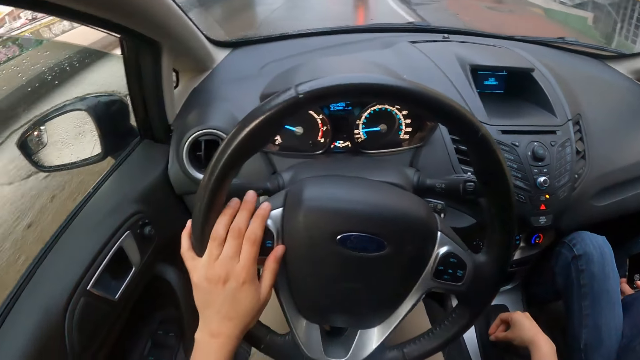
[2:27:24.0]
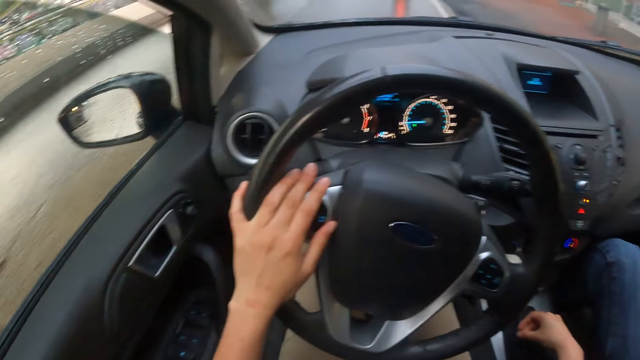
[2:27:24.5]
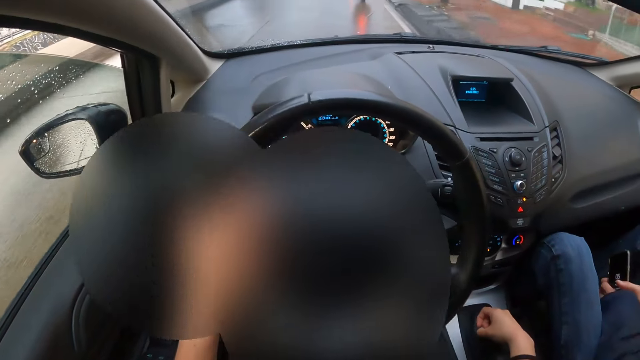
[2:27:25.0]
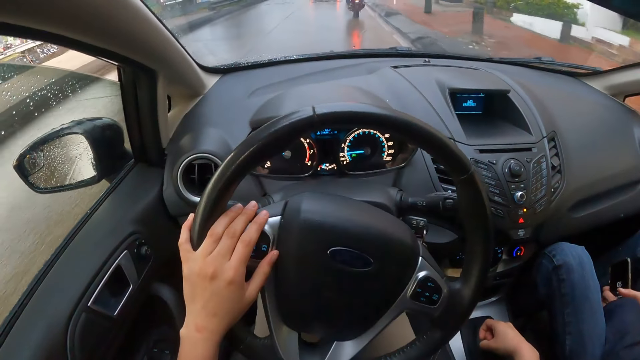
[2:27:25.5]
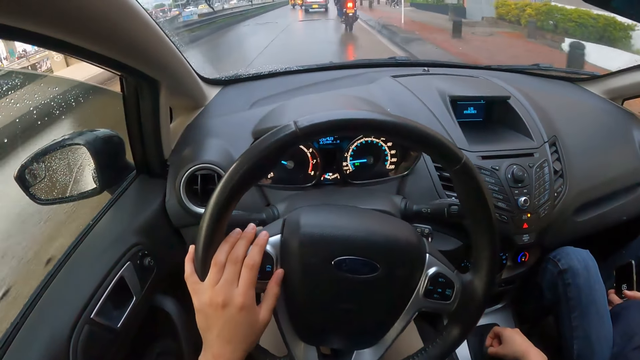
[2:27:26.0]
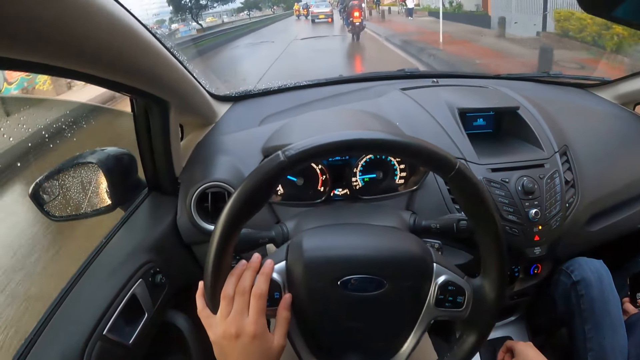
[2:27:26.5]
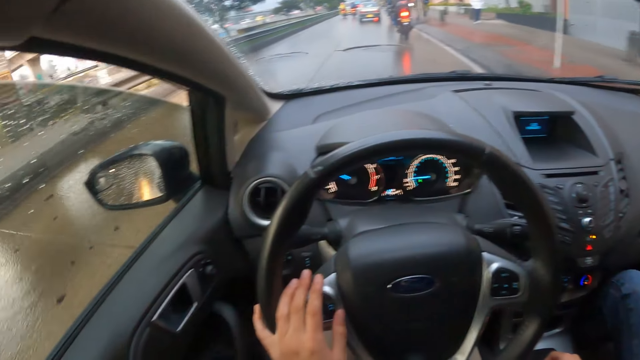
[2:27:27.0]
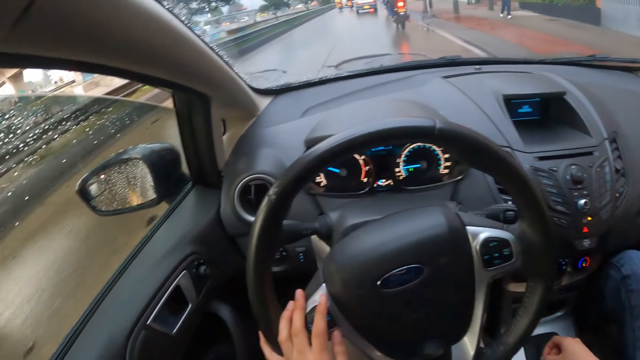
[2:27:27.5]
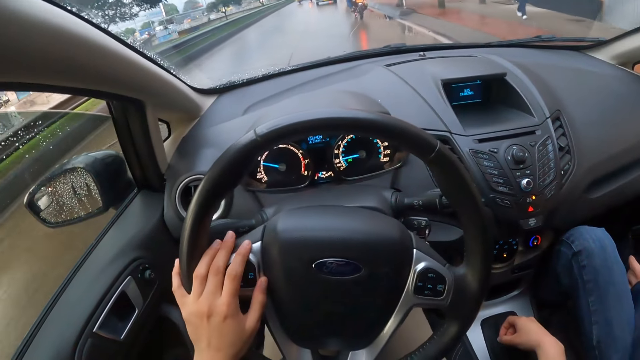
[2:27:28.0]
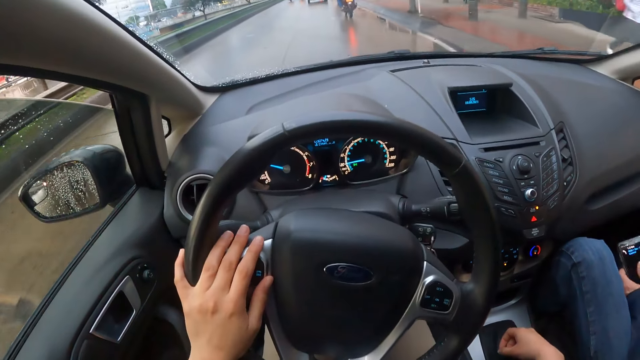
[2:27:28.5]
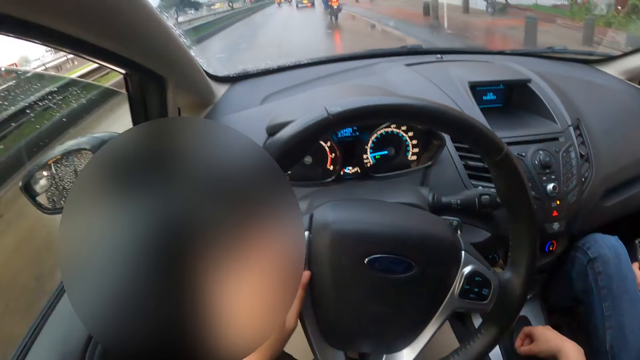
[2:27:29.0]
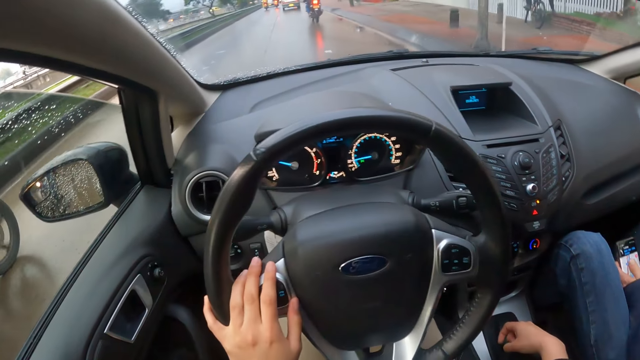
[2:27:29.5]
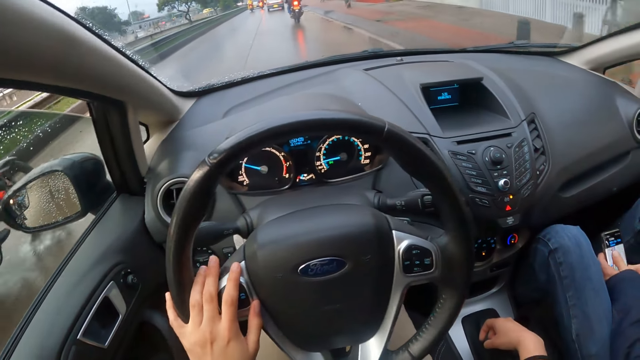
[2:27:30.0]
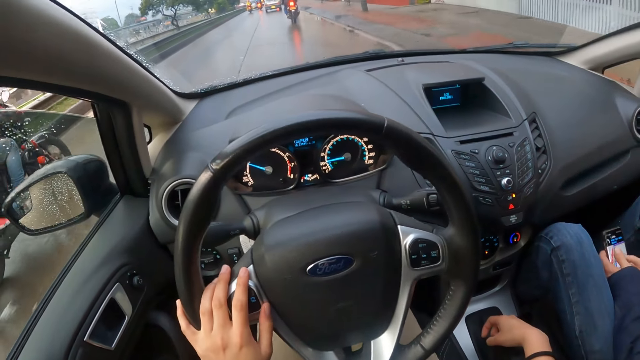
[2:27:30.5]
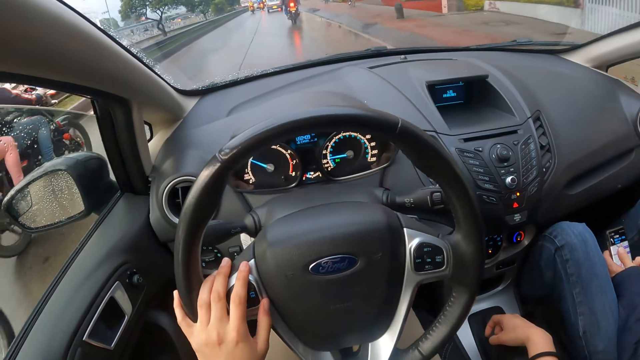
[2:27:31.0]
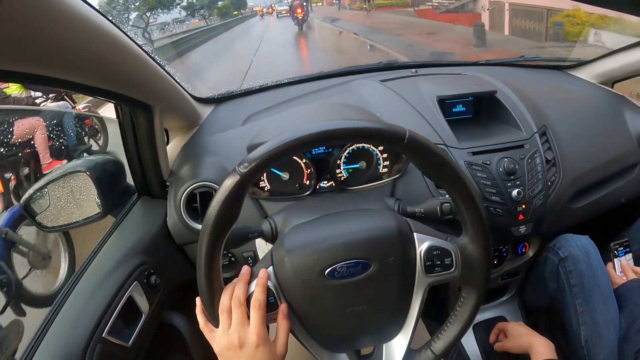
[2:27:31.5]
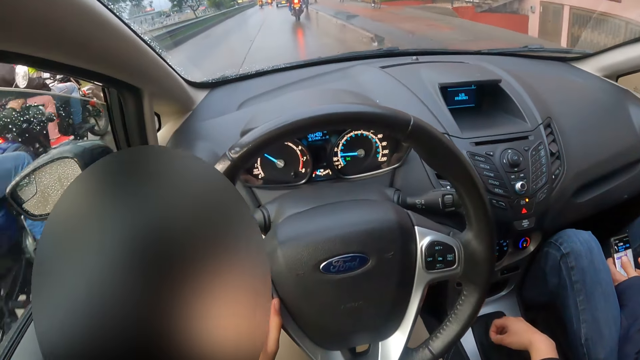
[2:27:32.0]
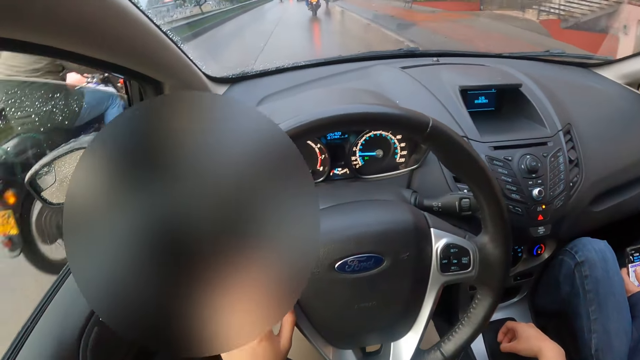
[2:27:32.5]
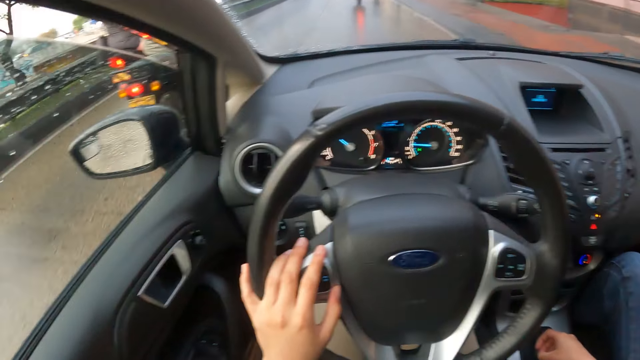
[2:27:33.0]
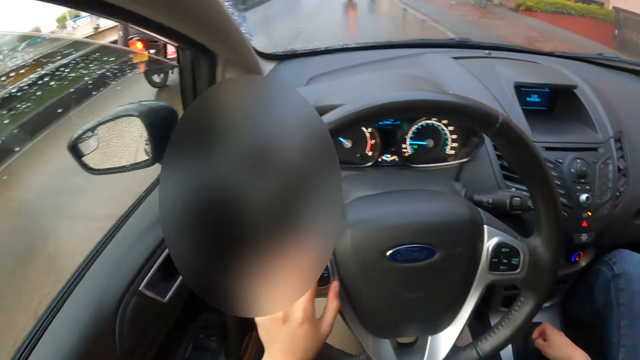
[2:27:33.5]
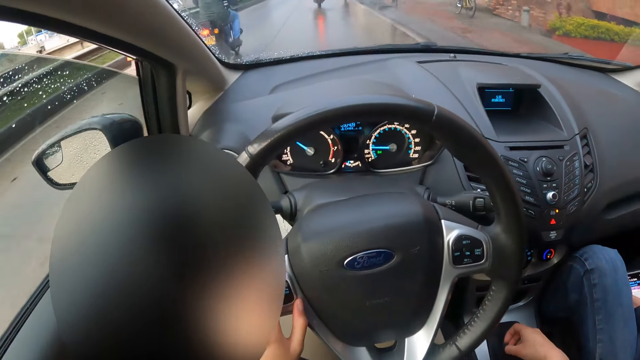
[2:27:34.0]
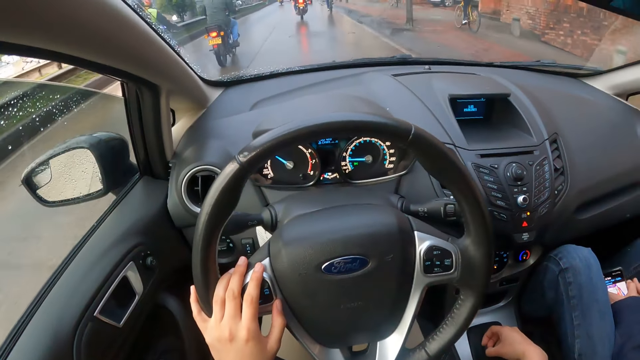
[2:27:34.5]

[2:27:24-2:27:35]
A man operates the phone with both hands. Another man rides past the camera wearer on a motorcycle with a woman. Another man rides past the camera wearer on a motorcycle.

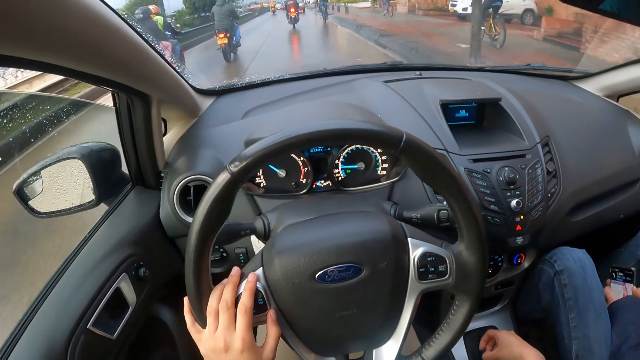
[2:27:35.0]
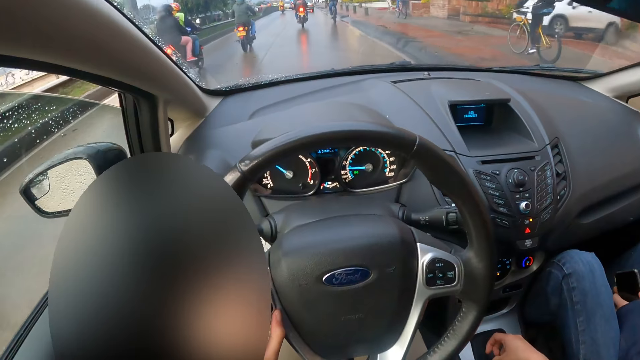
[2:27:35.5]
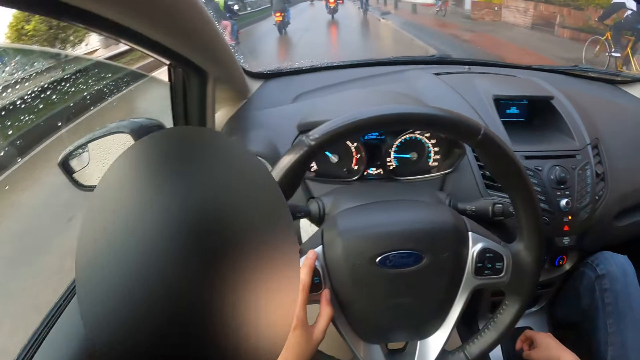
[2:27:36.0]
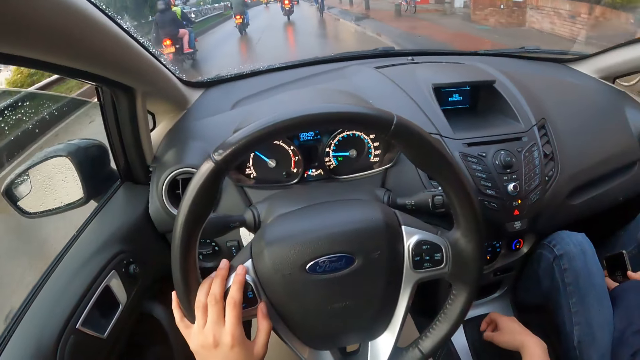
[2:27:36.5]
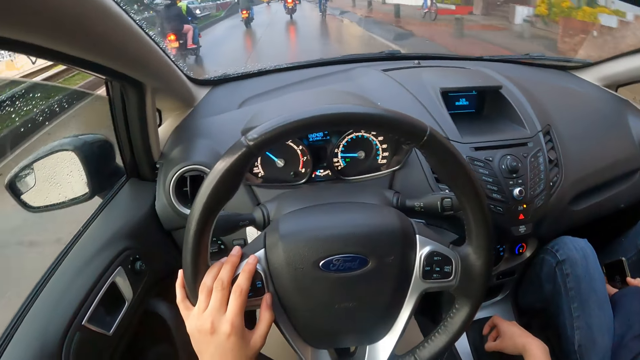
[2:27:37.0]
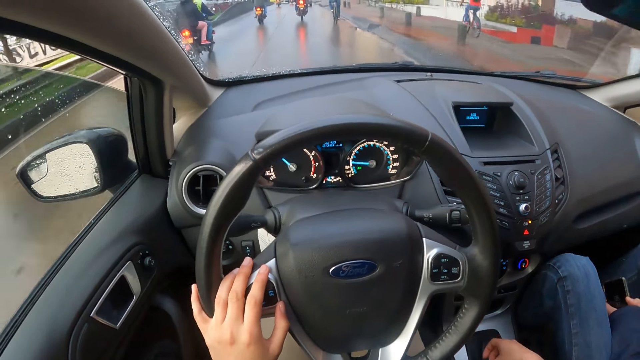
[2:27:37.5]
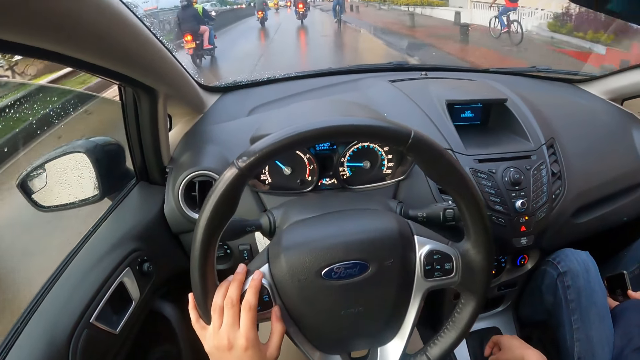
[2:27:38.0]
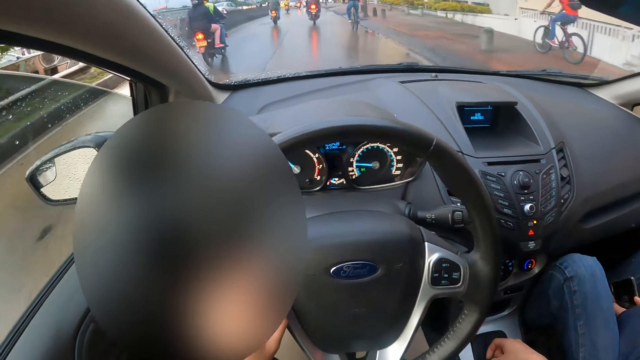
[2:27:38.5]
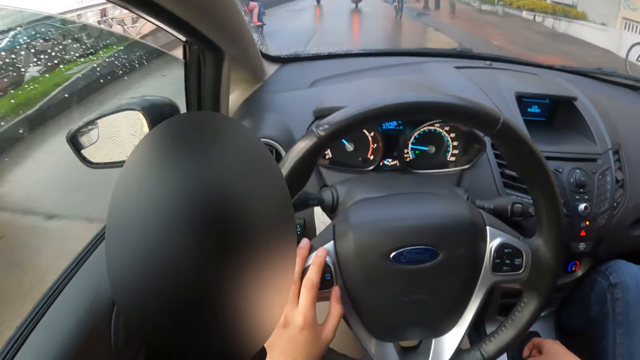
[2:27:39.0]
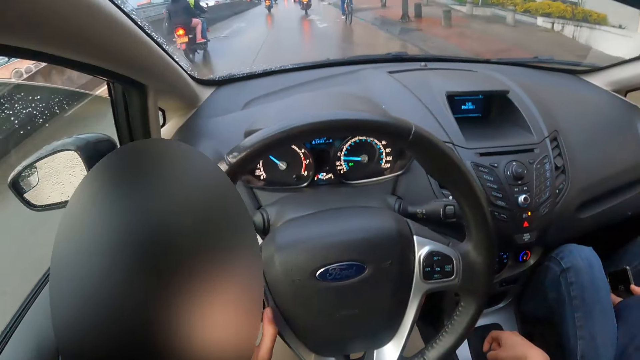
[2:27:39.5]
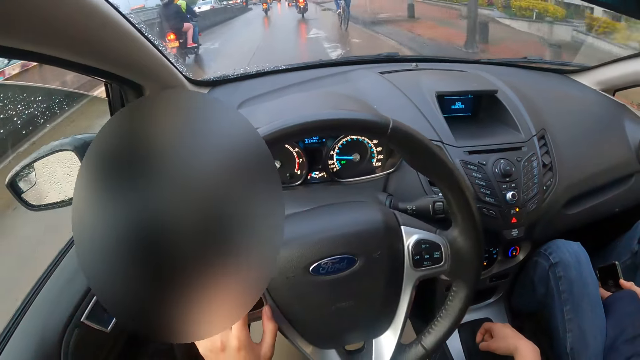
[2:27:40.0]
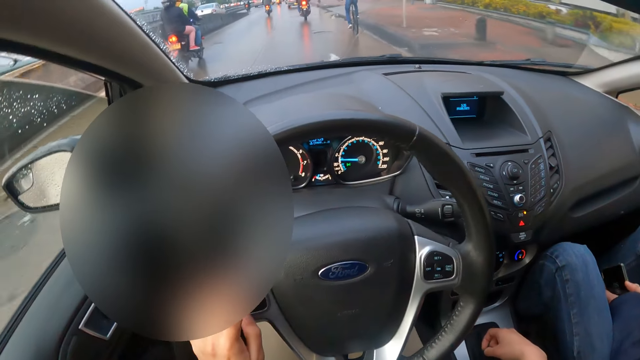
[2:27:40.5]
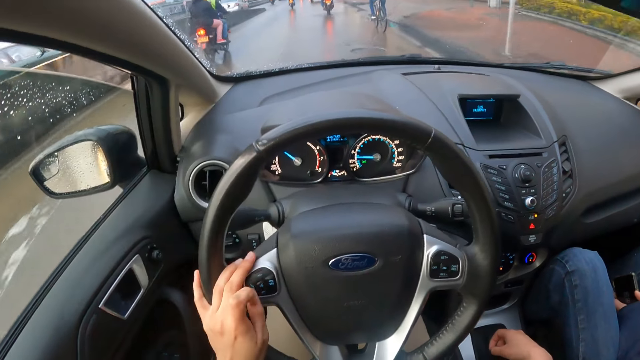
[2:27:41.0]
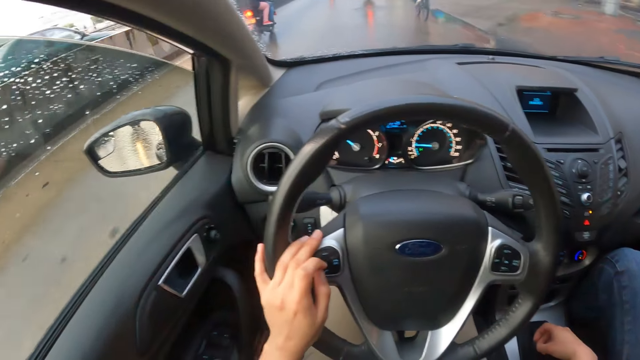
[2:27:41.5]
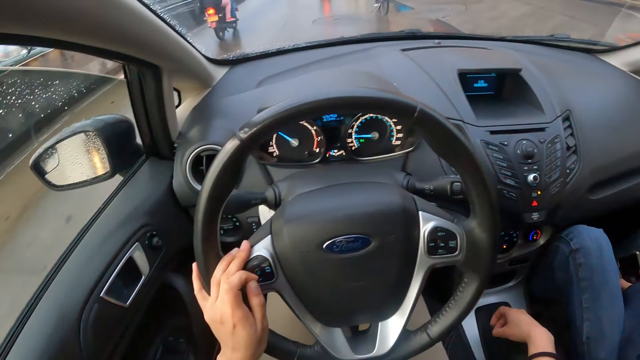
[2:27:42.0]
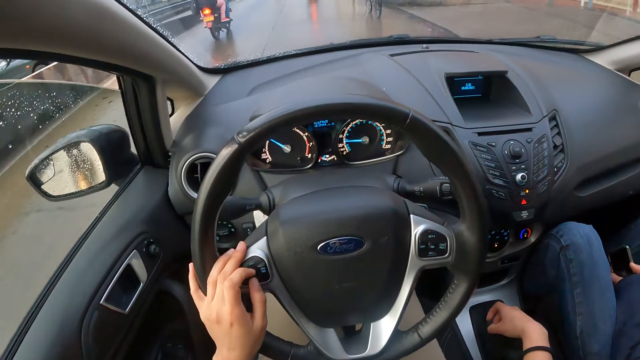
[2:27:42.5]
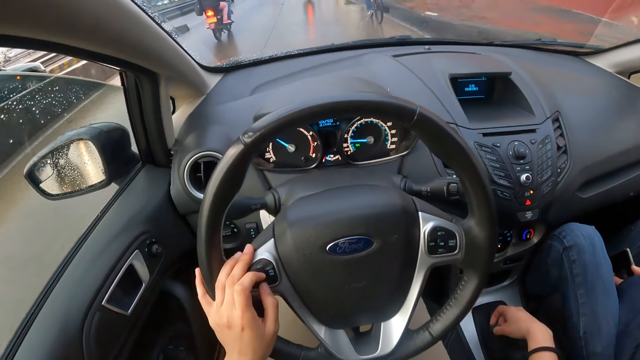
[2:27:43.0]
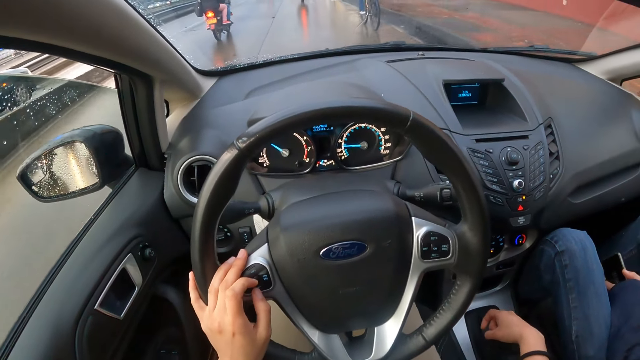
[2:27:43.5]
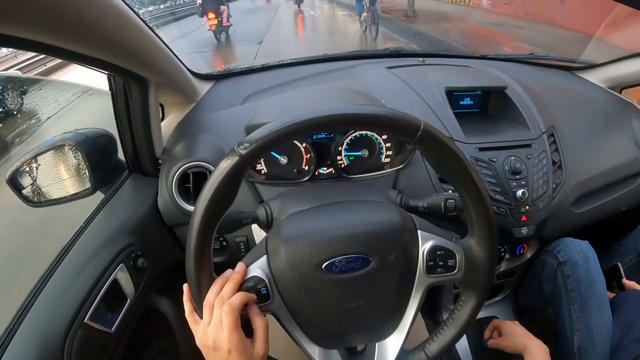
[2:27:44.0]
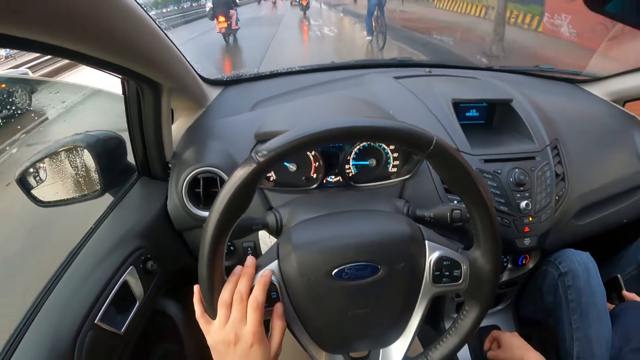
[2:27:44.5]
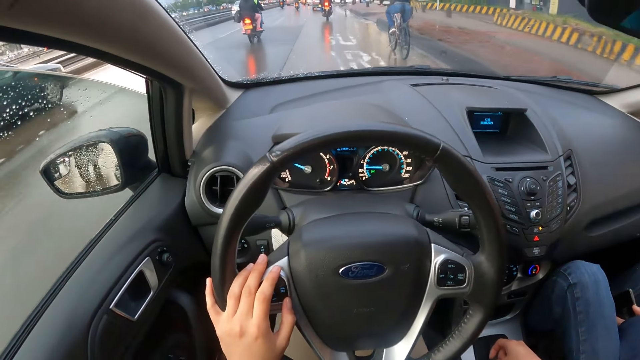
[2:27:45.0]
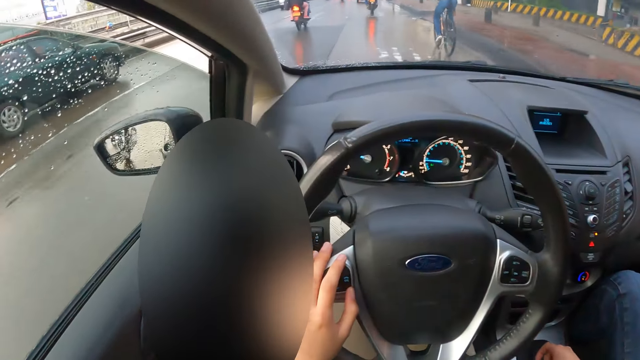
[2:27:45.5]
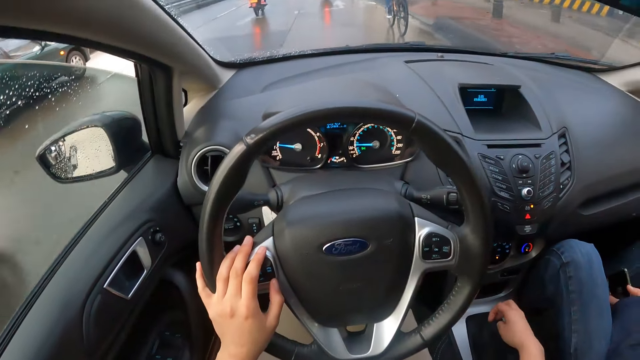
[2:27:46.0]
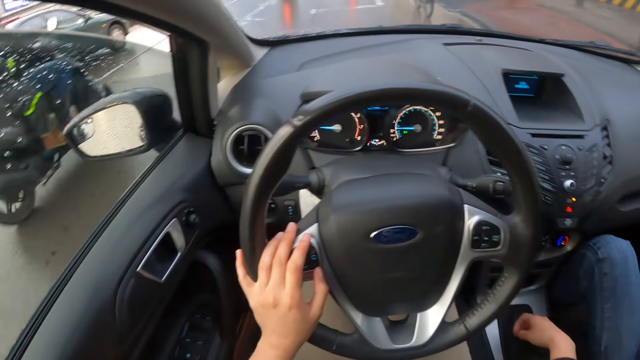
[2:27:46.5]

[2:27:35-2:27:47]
The camera wearer drives past a man on a bicycle. They drive past another man on a bicycle. A green car drives past the camera wearer. Another man rides past the camera wearer on a motorcycle.
